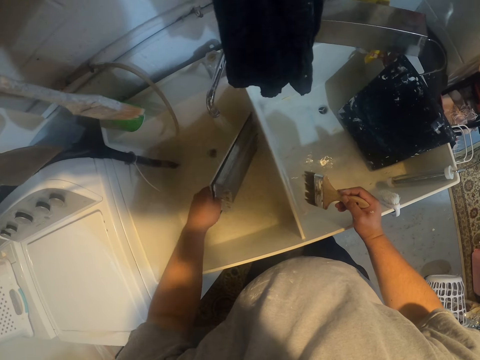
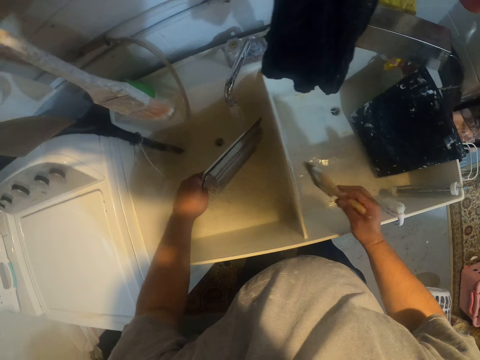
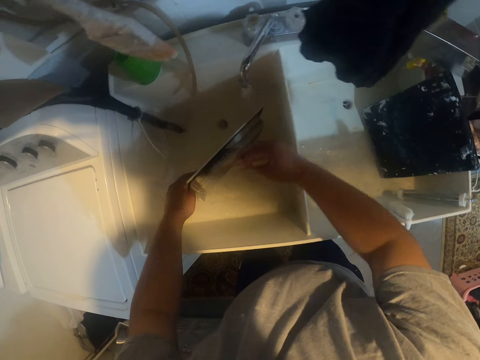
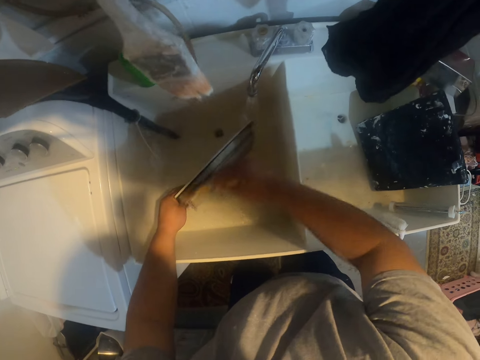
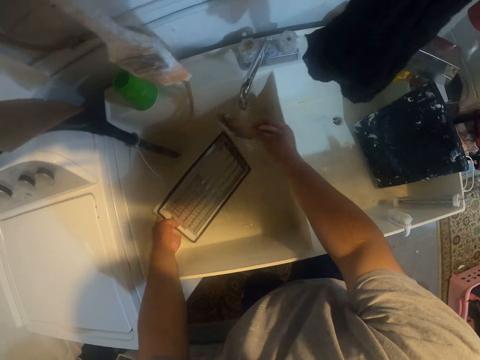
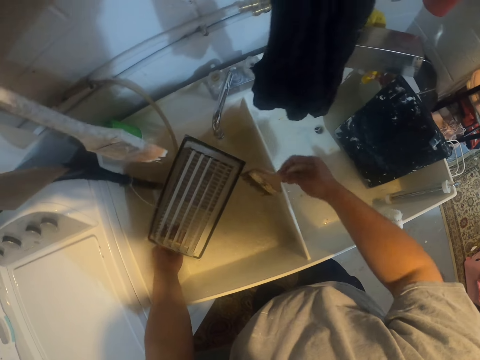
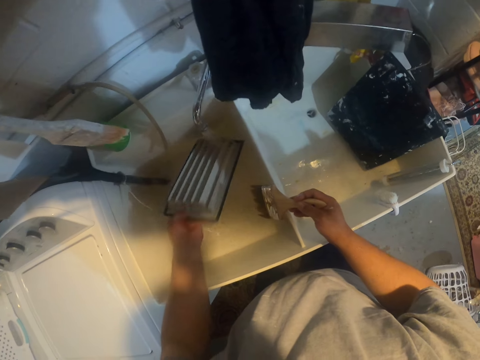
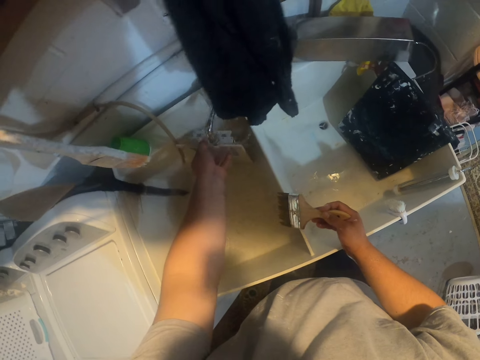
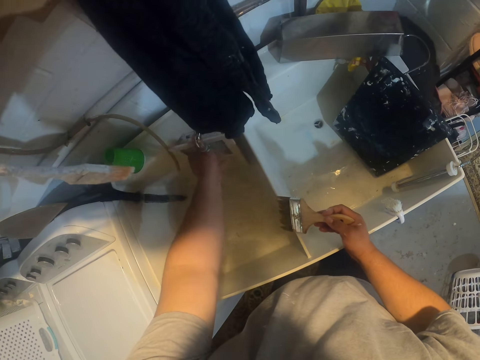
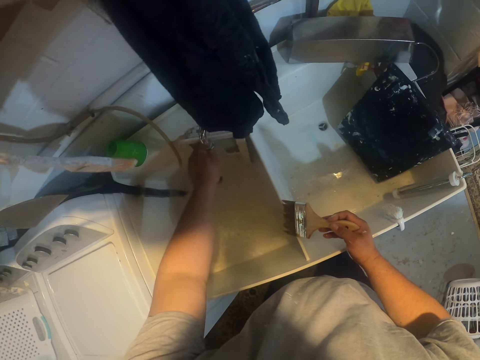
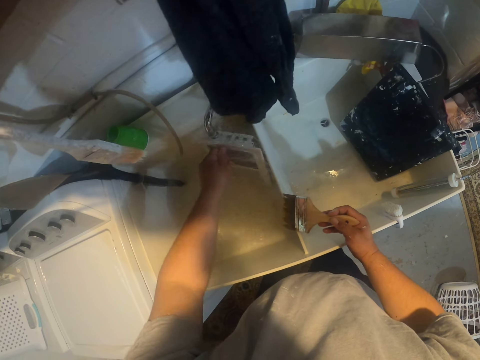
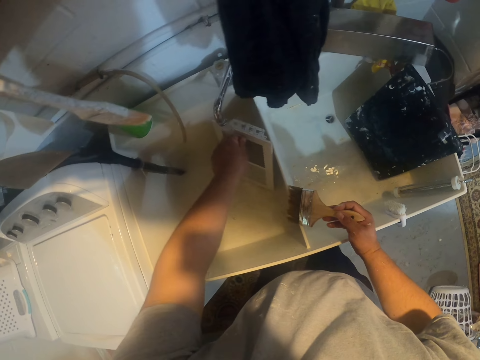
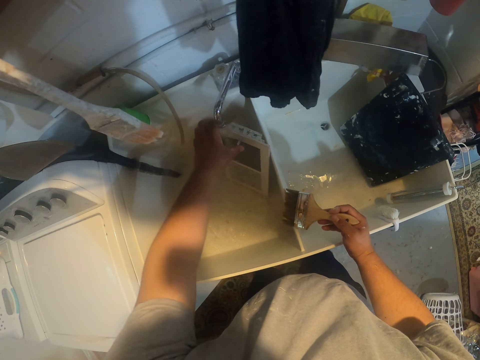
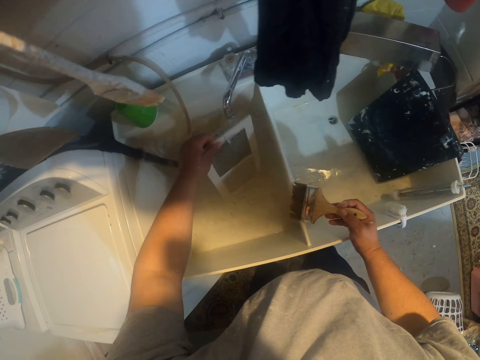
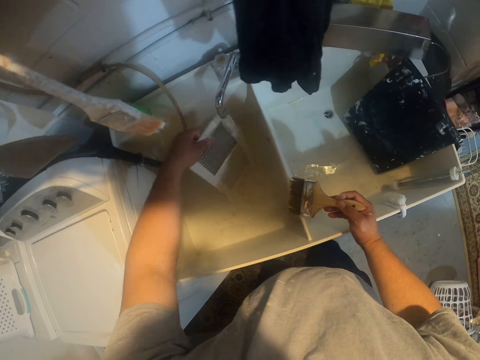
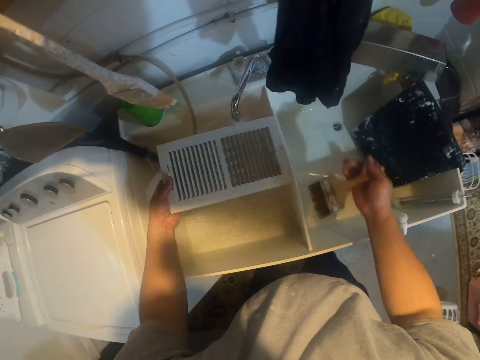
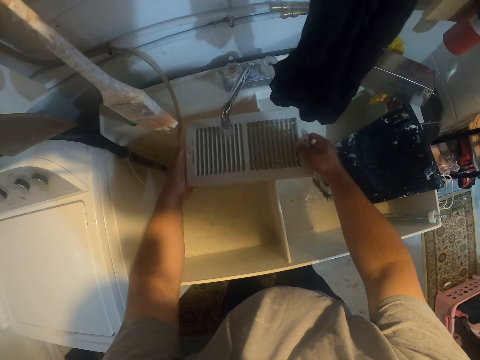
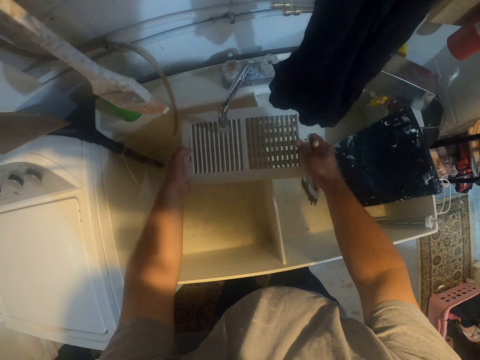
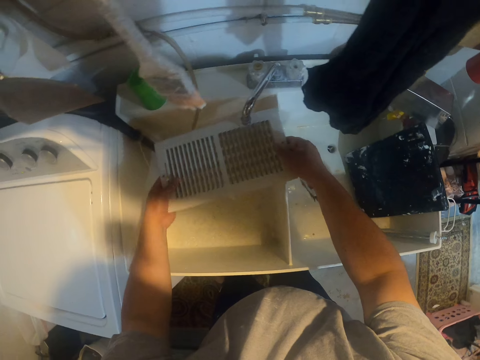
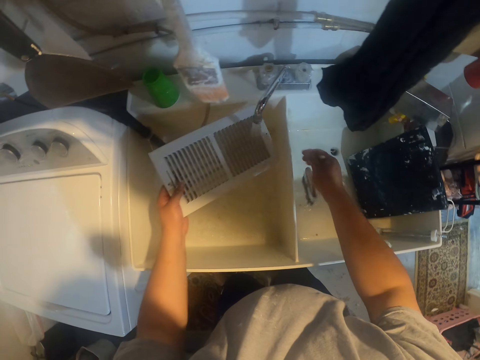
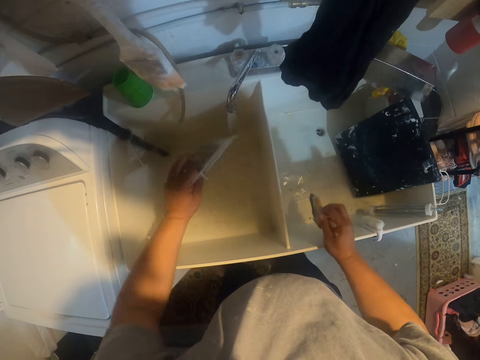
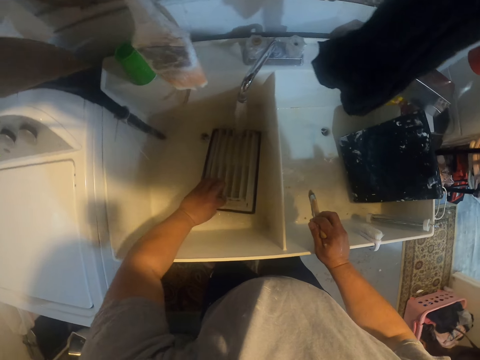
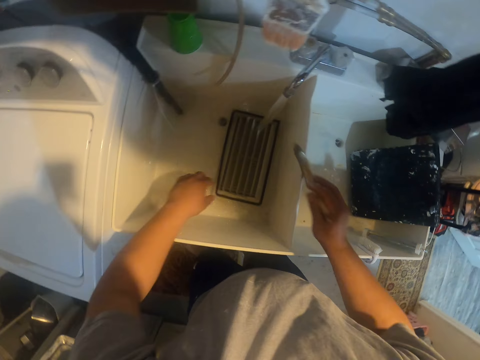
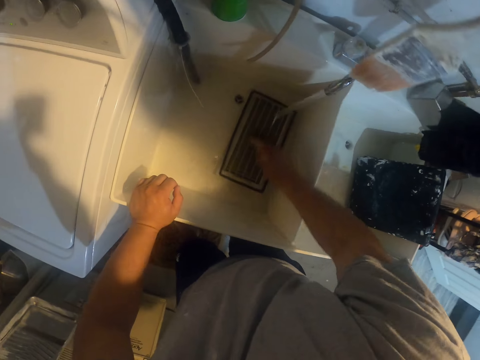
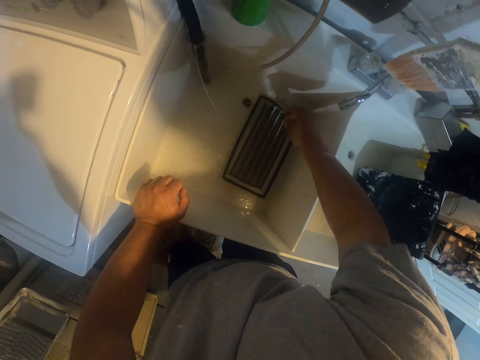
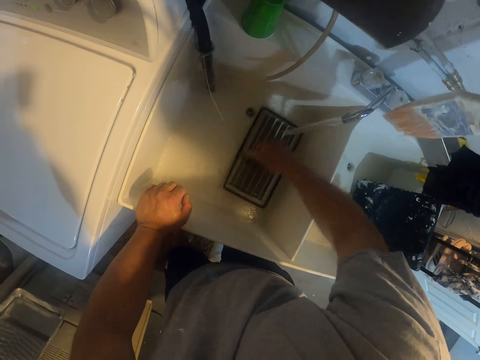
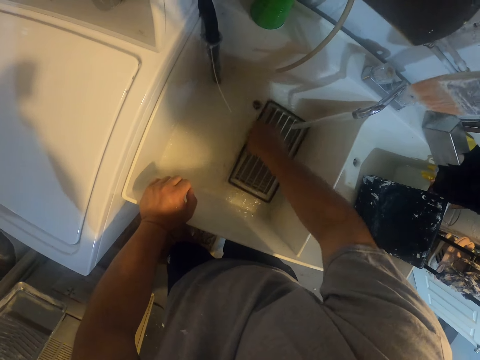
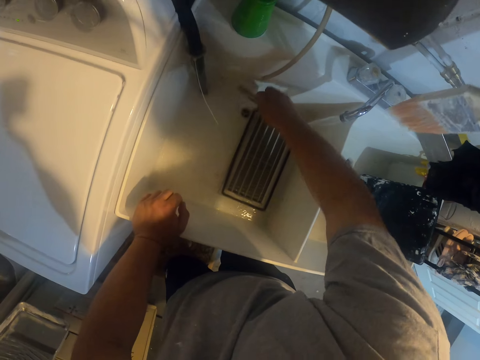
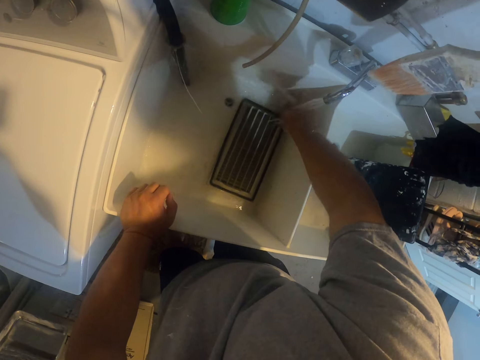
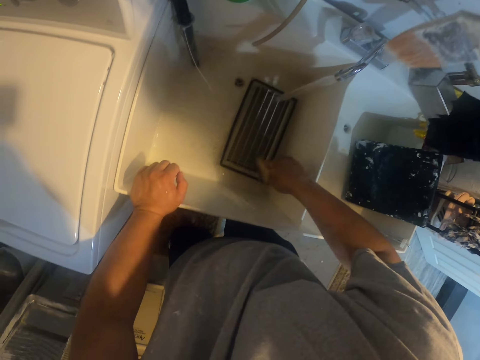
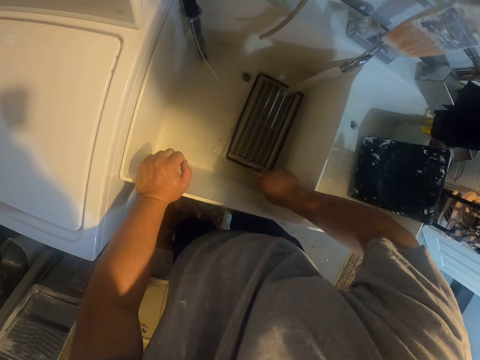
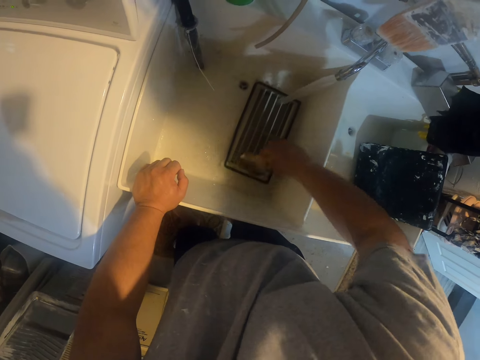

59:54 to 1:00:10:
The camera wearer brushes the filter. They put the filter in water. They brush the filter.

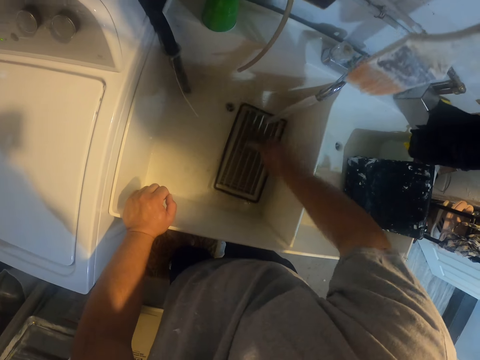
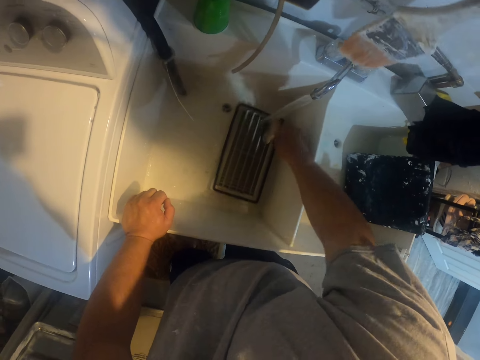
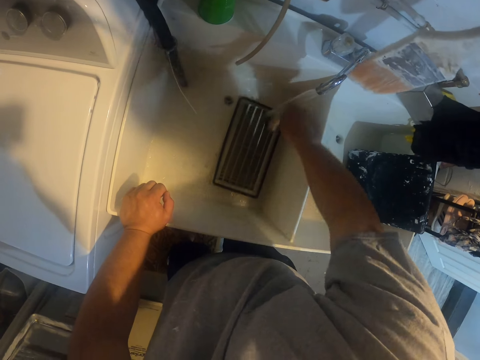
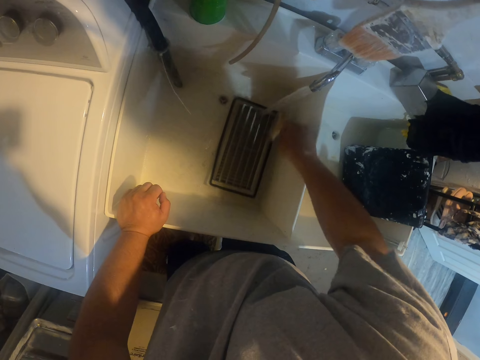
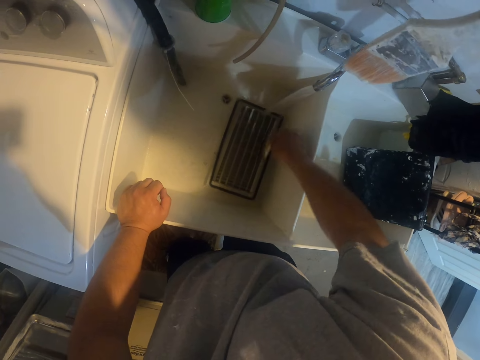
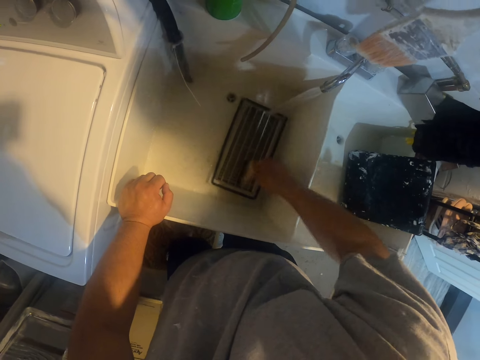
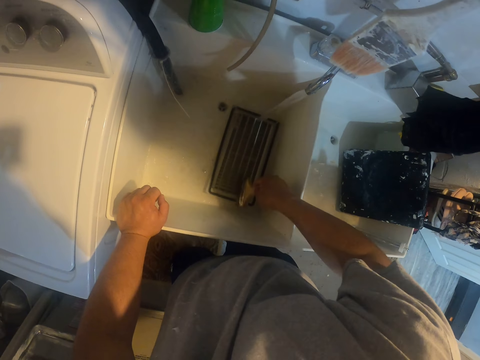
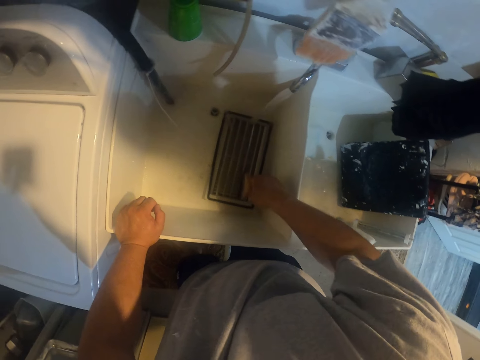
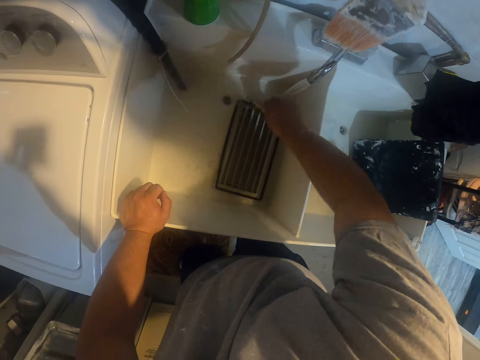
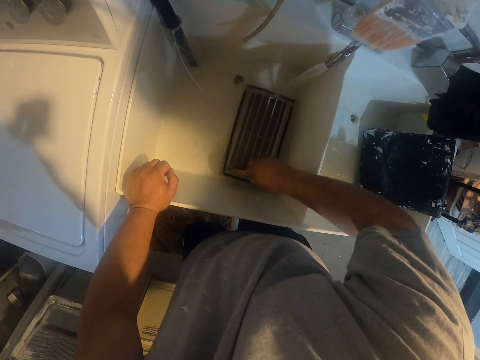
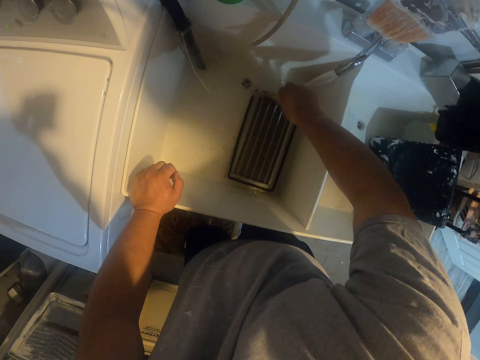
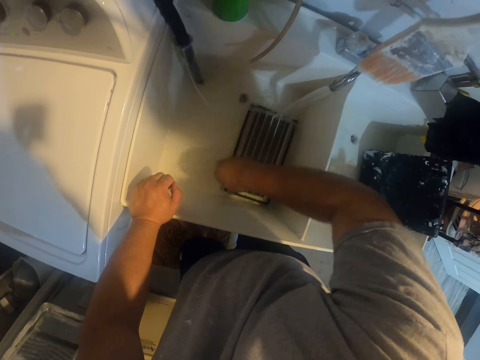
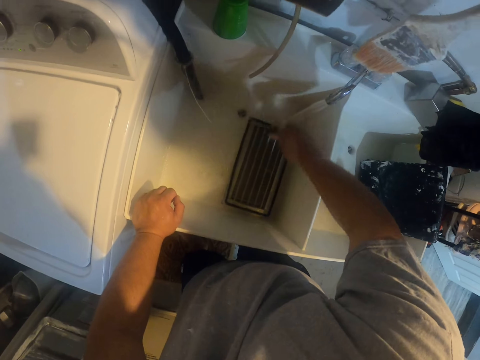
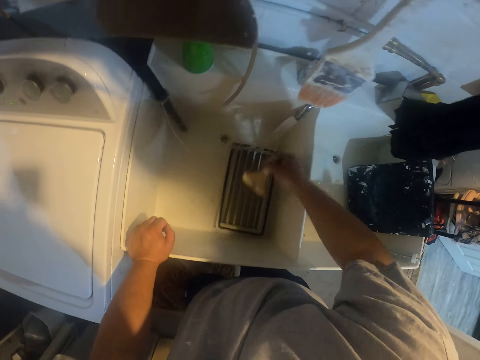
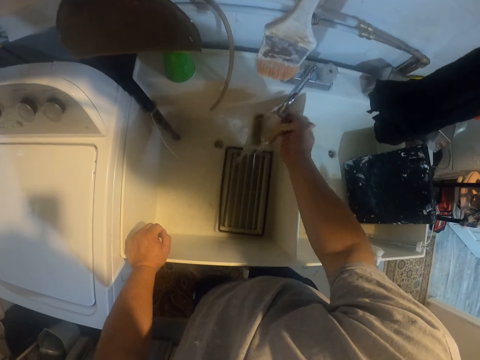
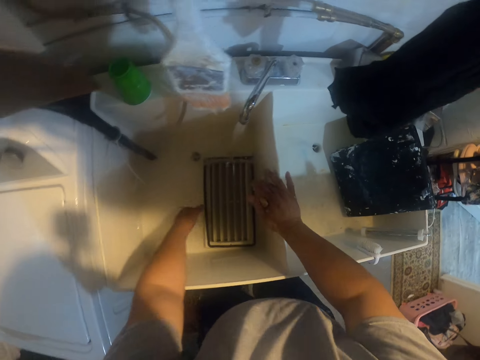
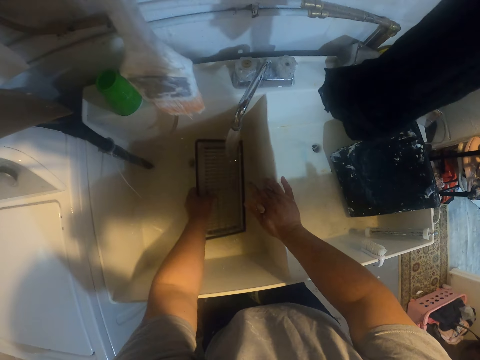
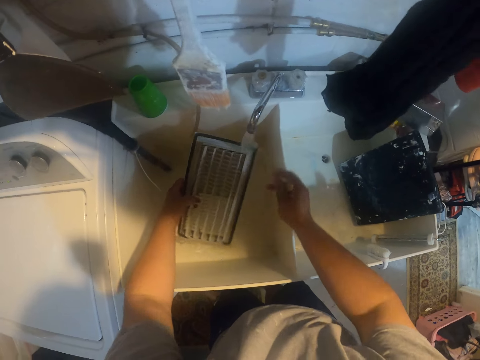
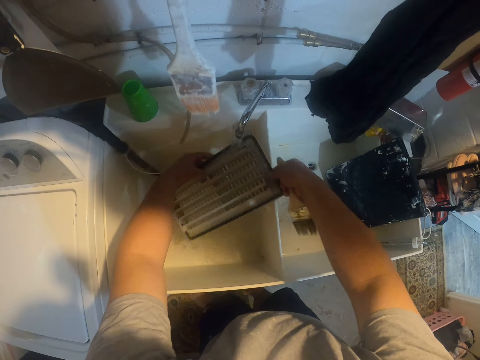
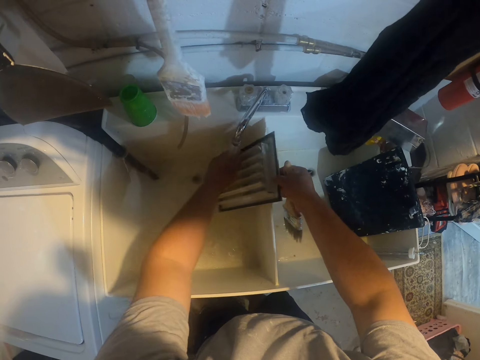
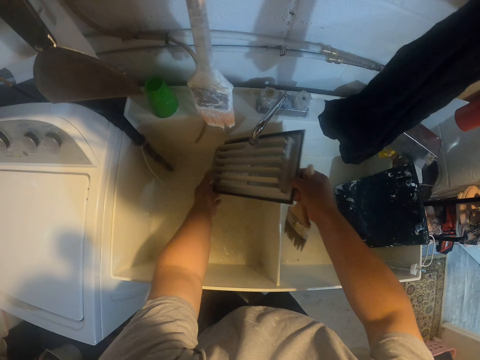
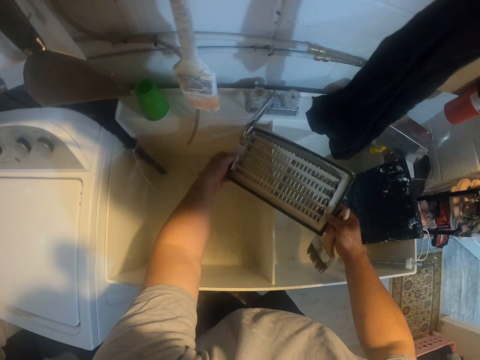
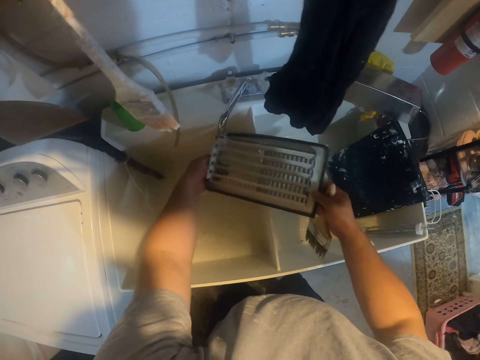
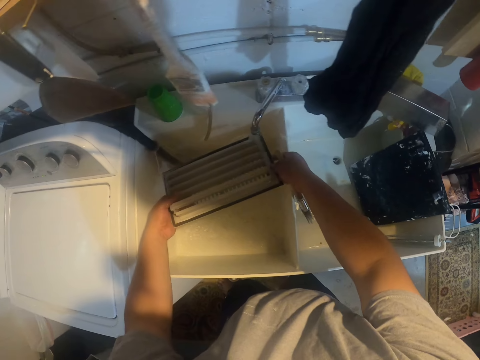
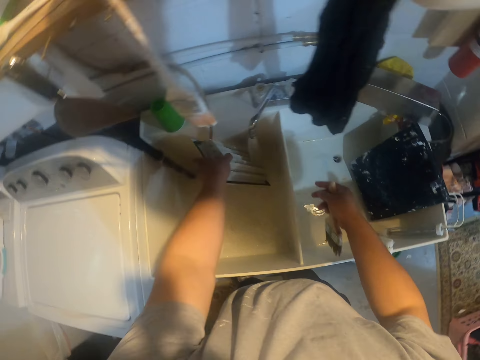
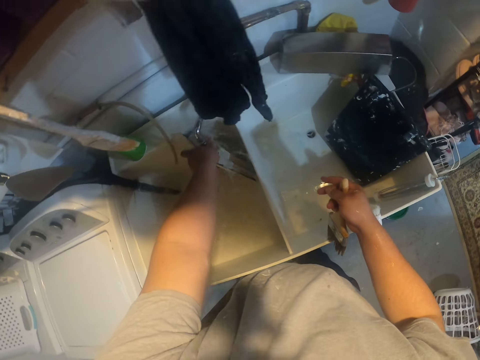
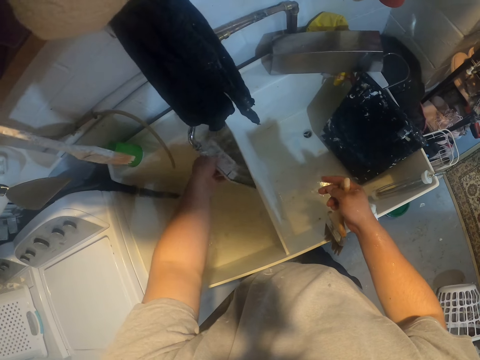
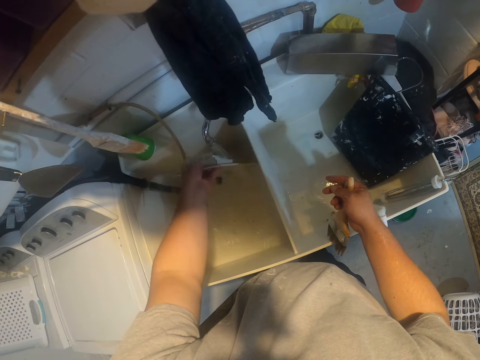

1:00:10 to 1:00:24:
The camera wearer picks up the filter.
